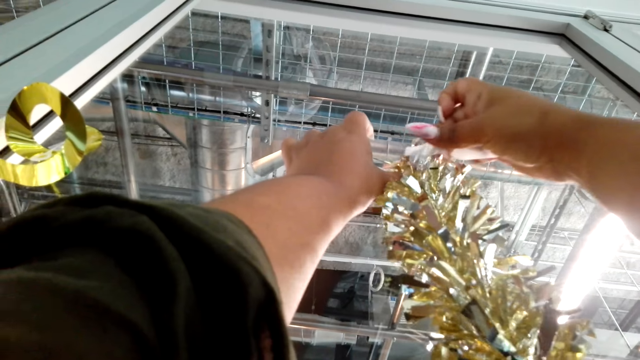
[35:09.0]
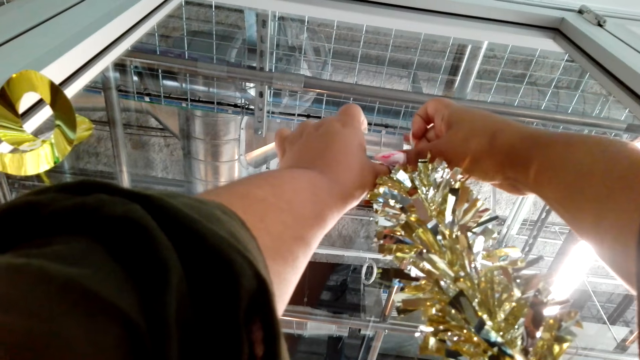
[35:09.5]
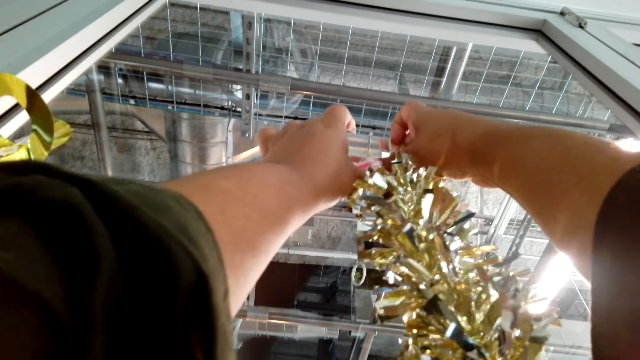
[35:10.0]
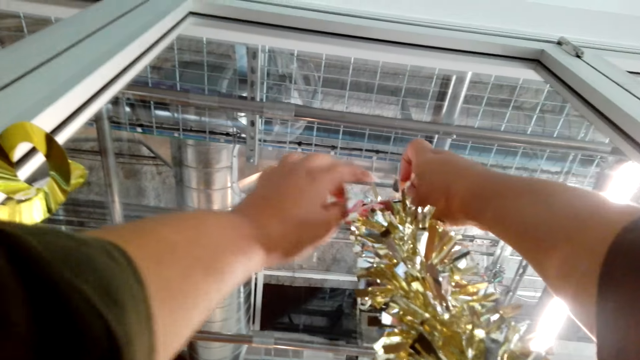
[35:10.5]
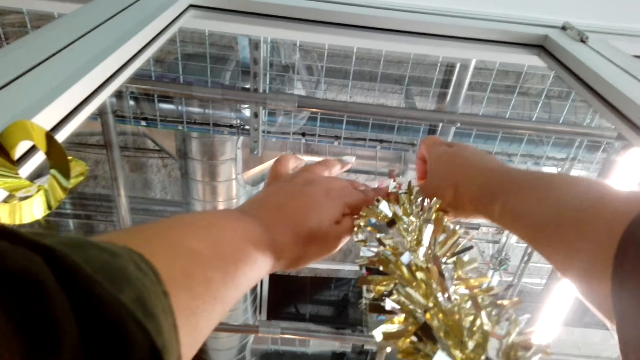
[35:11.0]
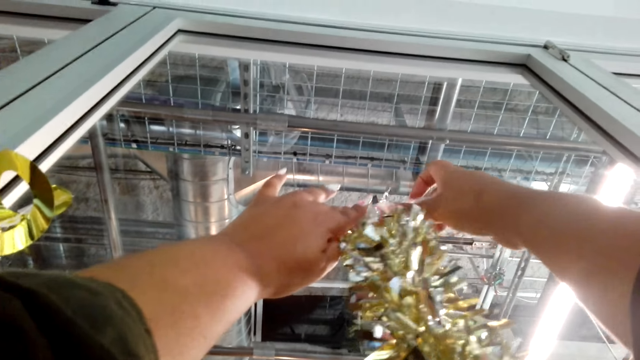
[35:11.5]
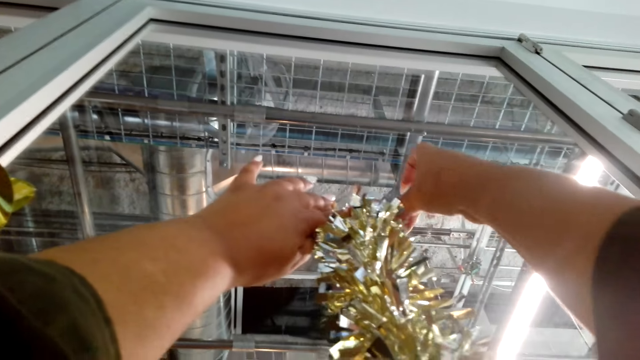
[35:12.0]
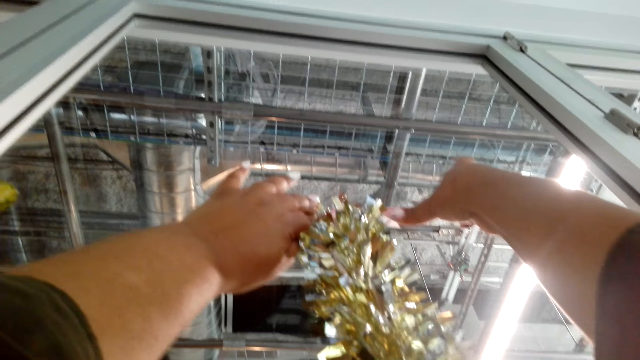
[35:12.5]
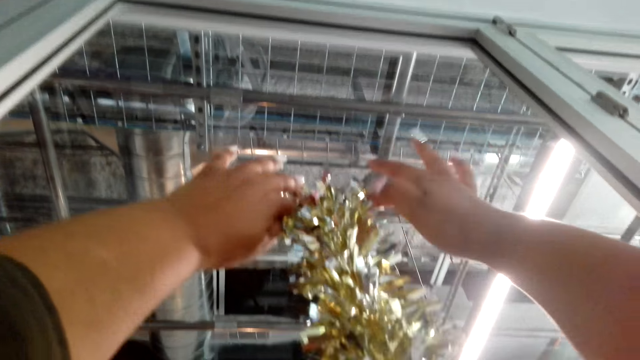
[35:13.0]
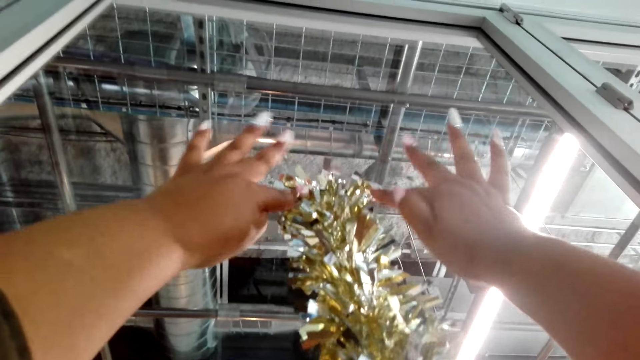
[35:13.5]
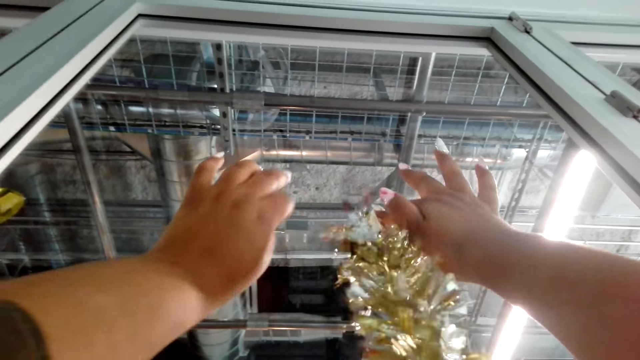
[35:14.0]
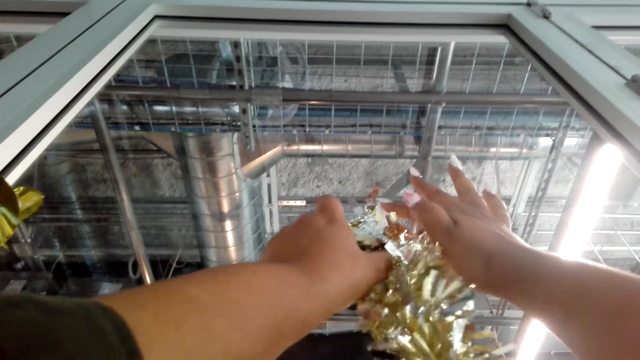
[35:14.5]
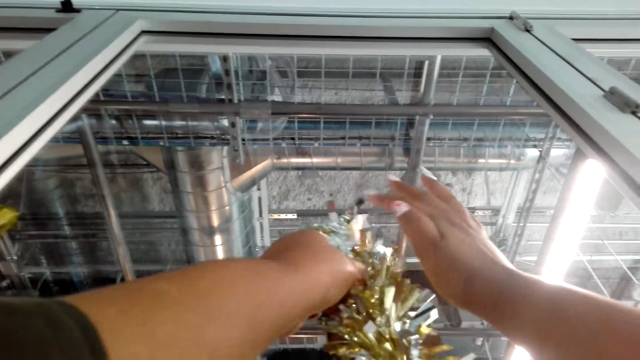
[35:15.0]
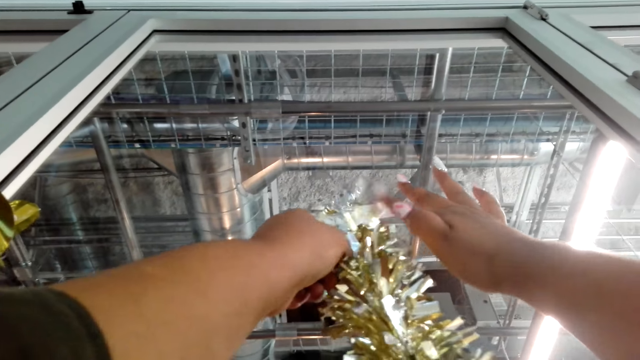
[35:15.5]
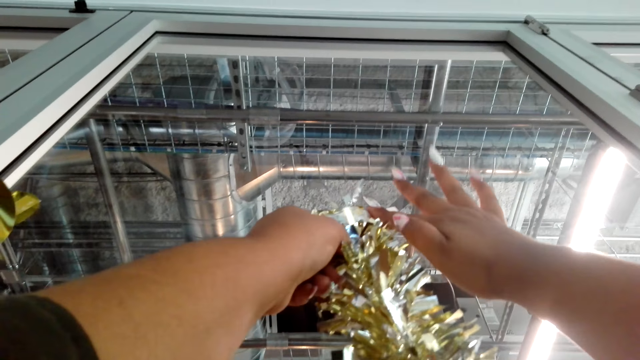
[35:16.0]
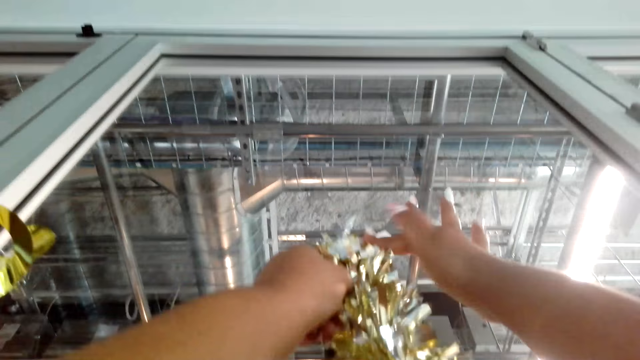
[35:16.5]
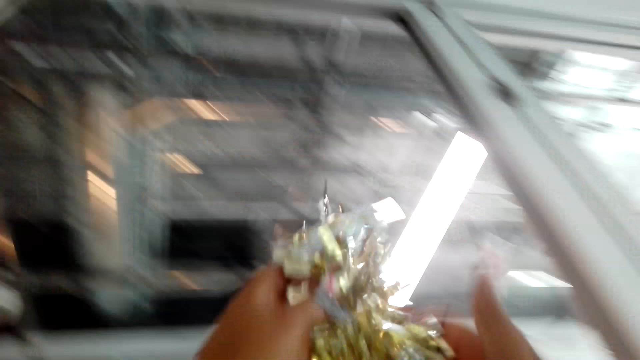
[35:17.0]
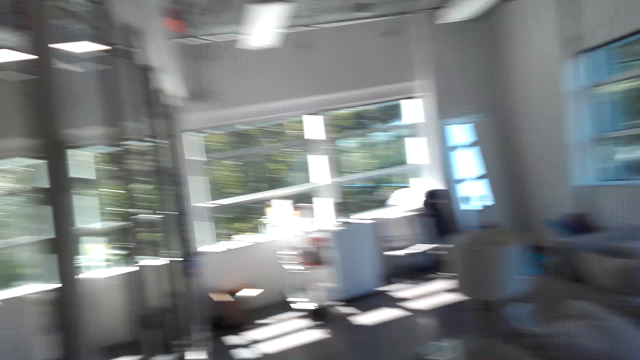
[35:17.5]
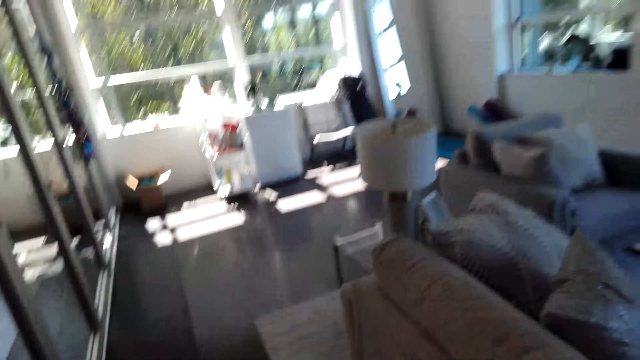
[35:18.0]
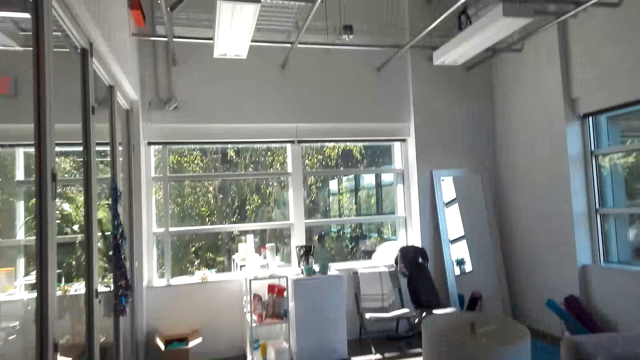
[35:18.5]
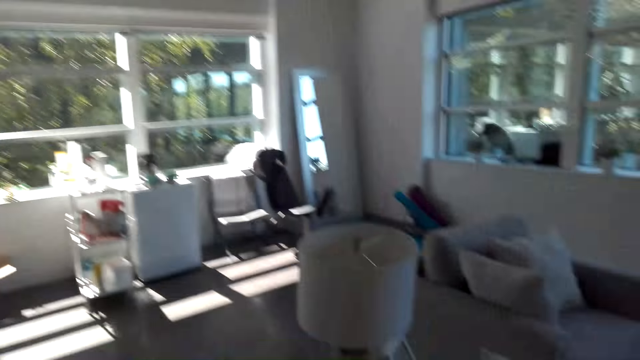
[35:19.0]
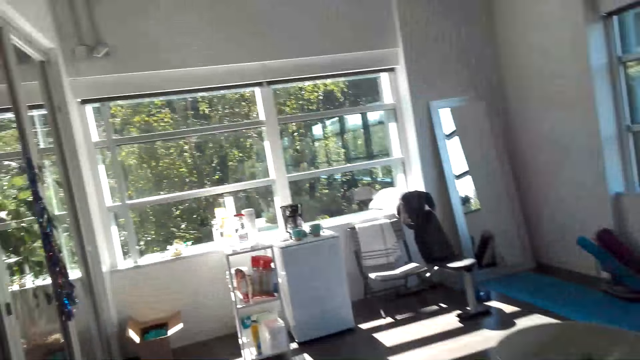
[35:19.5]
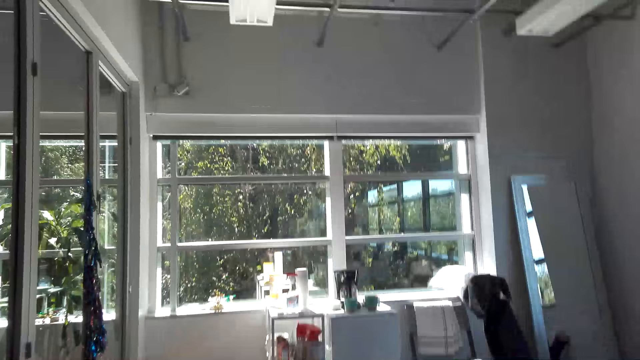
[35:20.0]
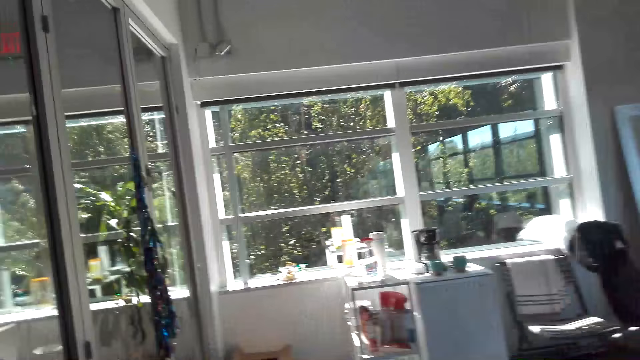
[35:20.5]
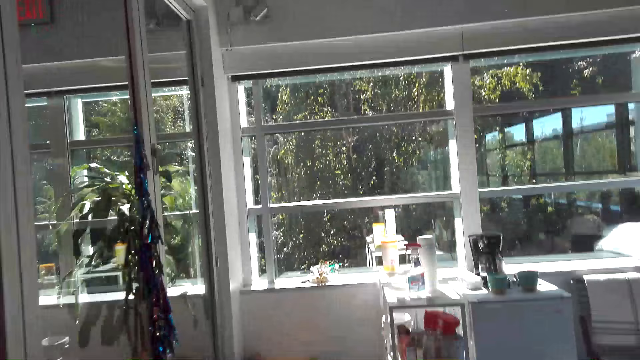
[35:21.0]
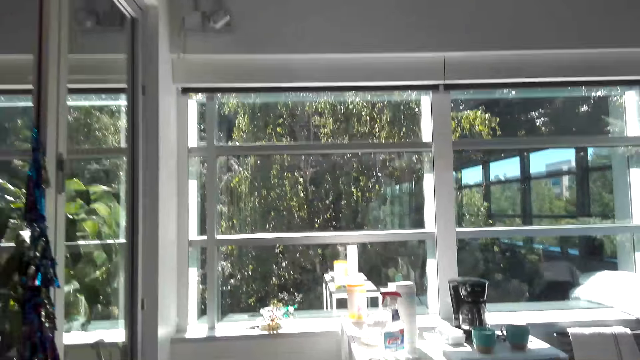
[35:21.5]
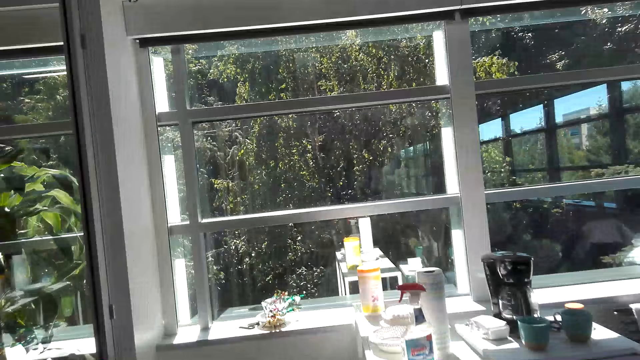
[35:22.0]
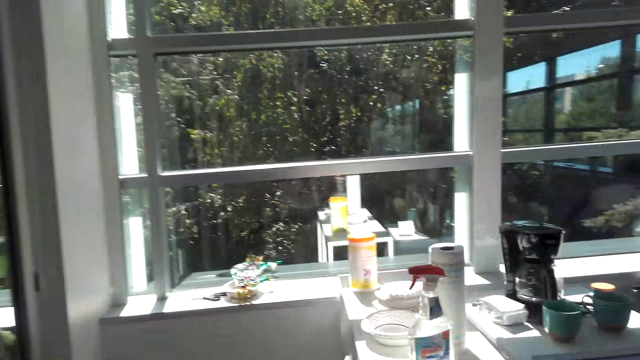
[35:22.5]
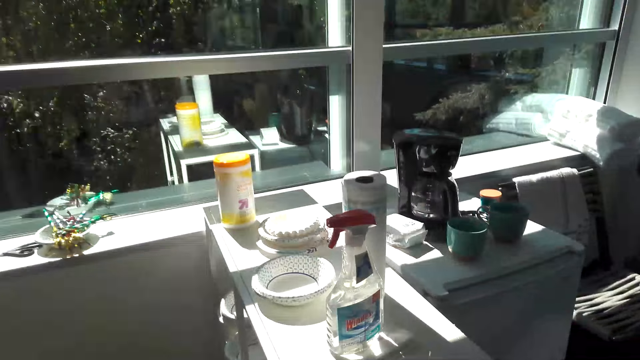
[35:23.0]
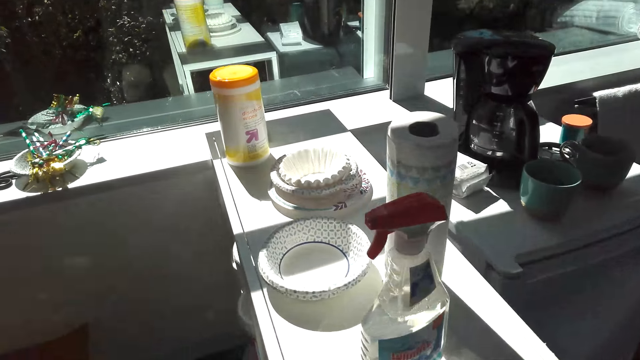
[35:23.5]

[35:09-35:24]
The camera wearer sticks a decoration on the wall with a tape. They hold the decoration. They walk around the room.

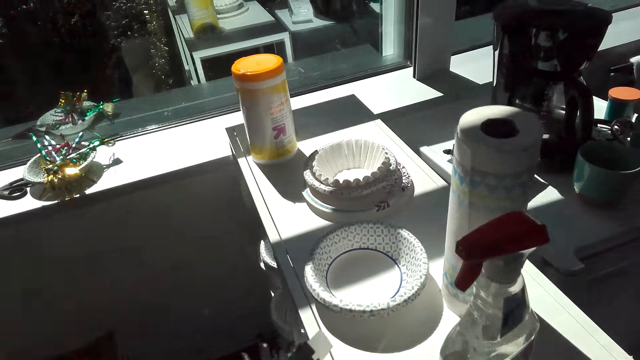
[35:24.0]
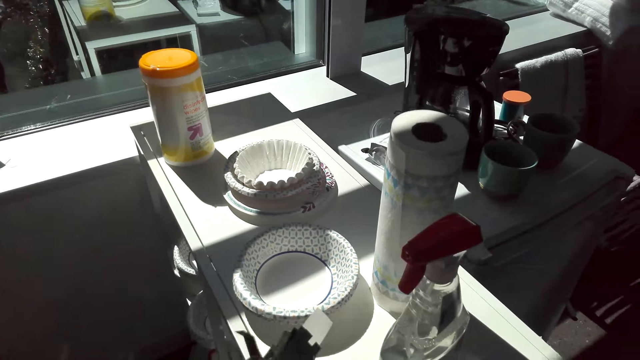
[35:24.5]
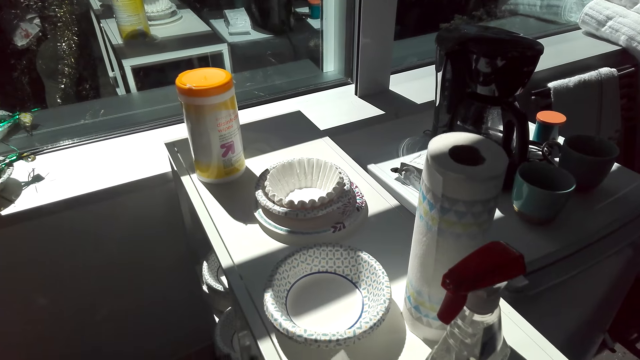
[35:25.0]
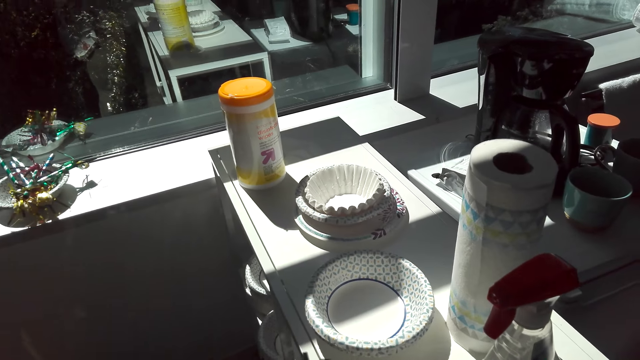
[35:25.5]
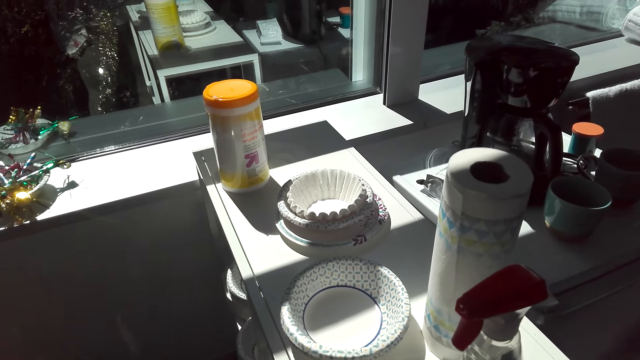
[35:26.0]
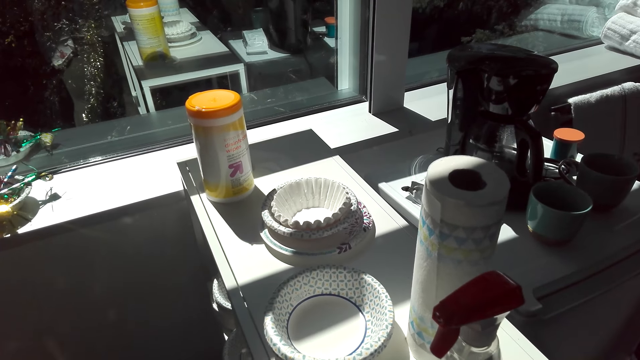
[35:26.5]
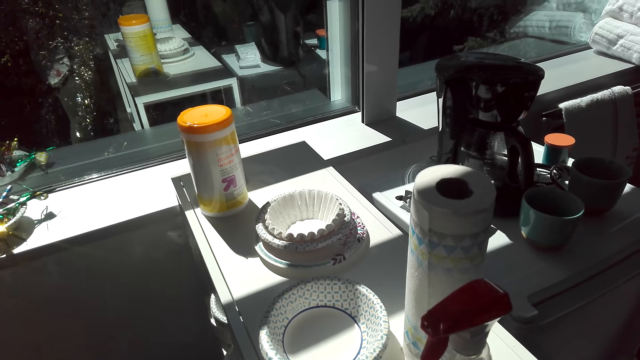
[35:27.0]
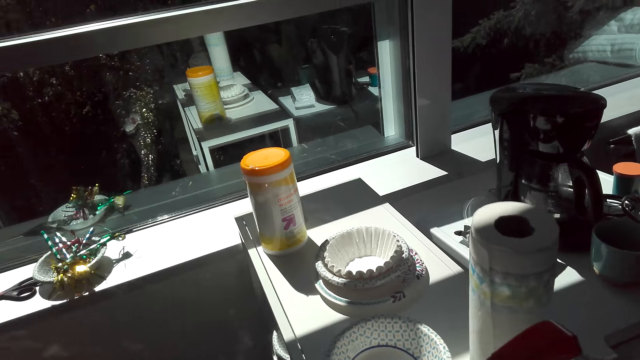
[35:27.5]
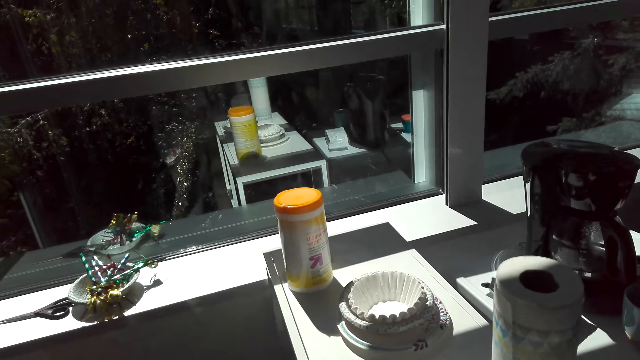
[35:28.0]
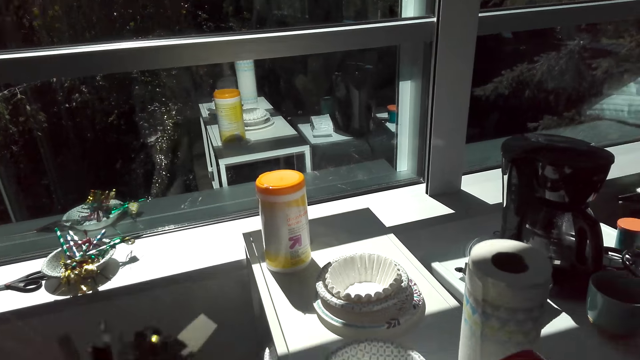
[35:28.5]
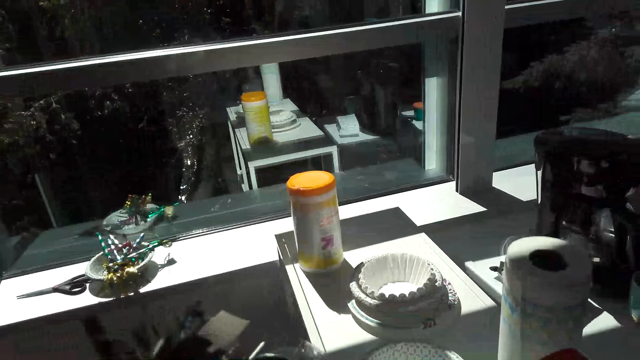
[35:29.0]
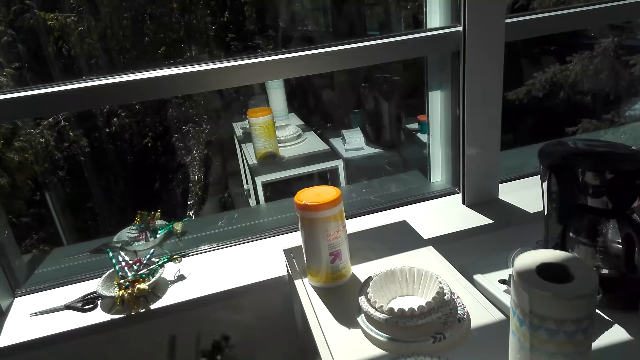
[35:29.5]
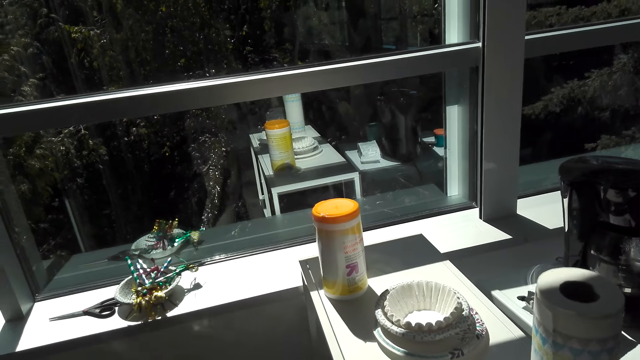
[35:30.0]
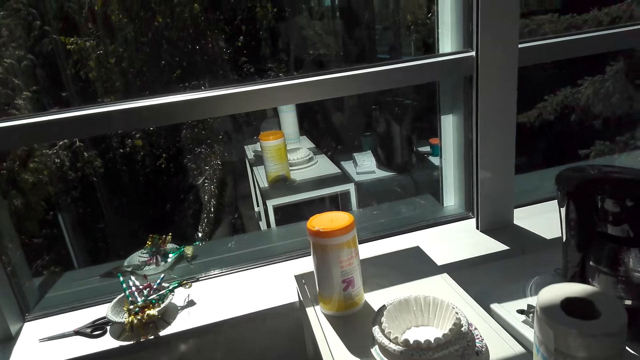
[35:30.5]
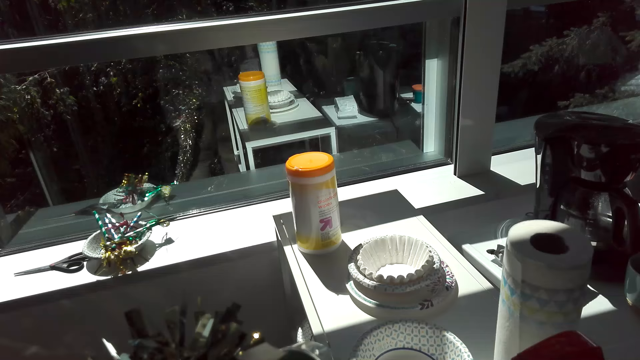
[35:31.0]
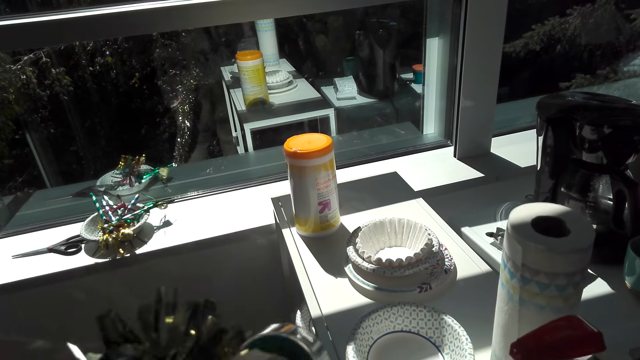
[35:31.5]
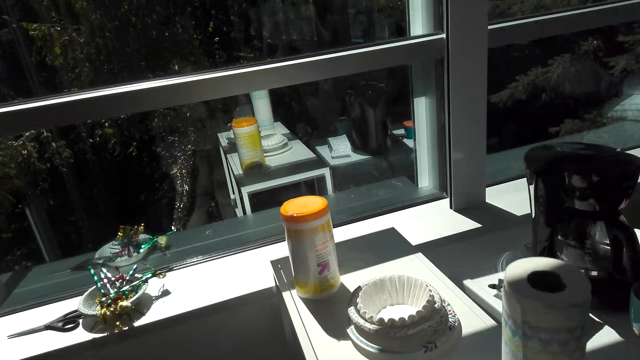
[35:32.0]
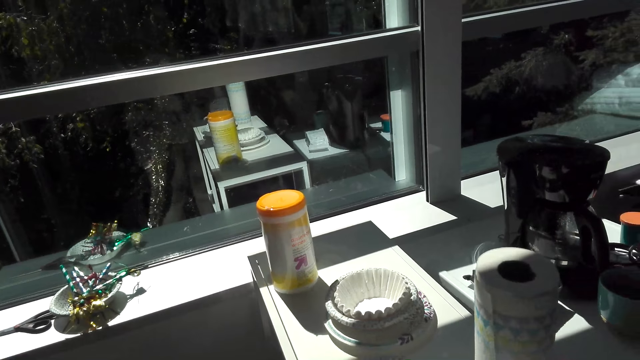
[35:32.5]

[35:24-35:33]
The camera wearer handles something.
